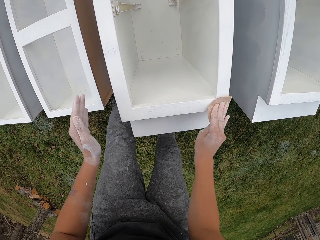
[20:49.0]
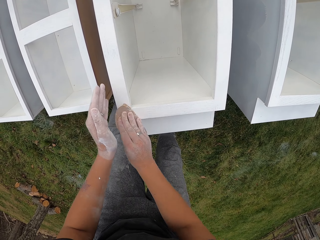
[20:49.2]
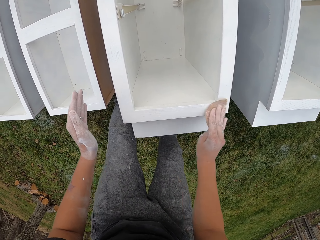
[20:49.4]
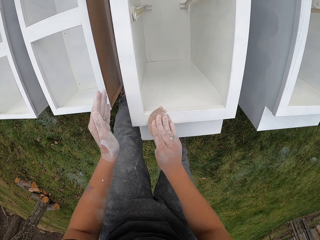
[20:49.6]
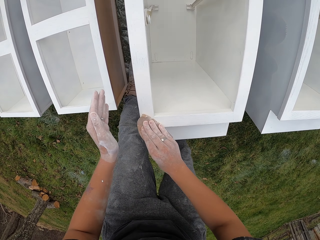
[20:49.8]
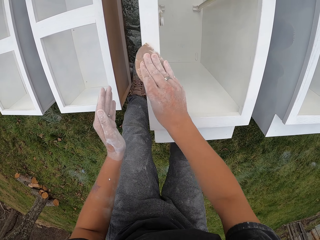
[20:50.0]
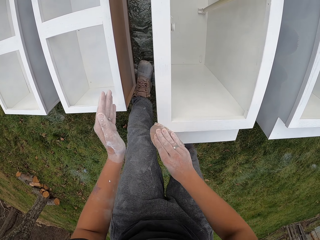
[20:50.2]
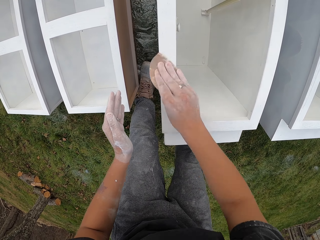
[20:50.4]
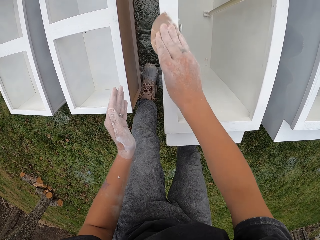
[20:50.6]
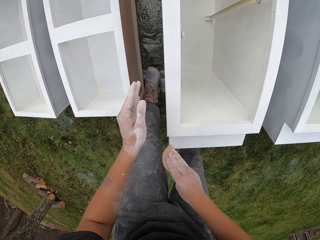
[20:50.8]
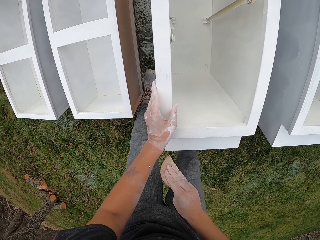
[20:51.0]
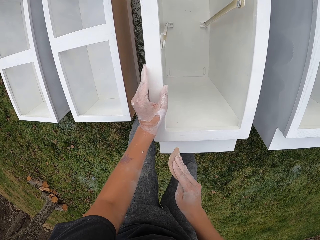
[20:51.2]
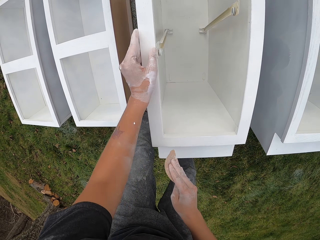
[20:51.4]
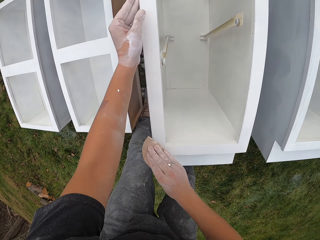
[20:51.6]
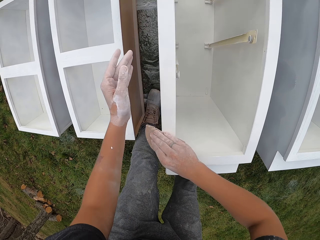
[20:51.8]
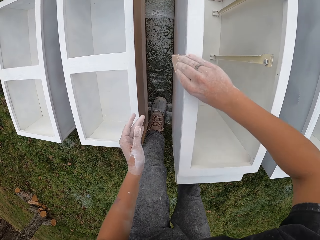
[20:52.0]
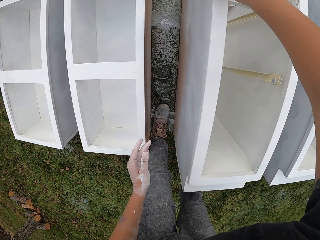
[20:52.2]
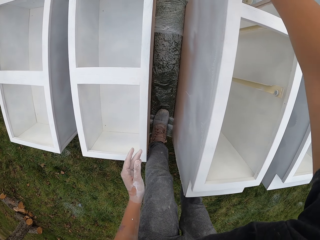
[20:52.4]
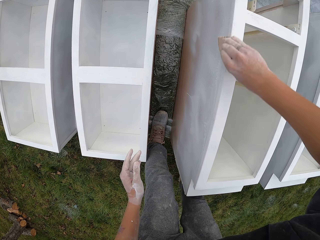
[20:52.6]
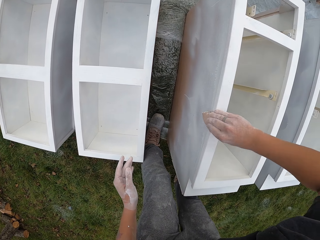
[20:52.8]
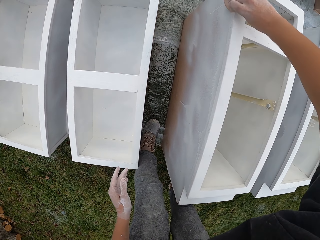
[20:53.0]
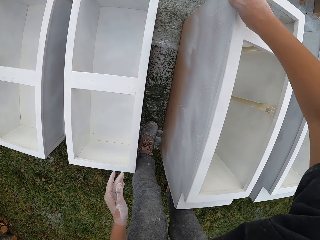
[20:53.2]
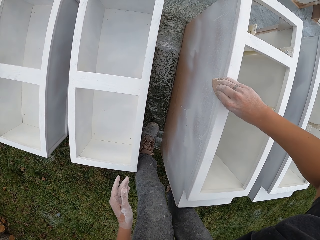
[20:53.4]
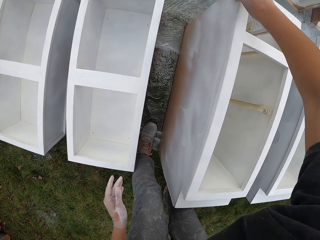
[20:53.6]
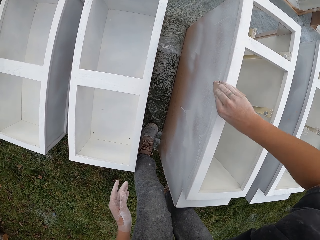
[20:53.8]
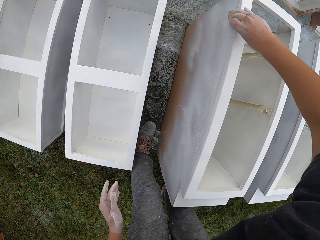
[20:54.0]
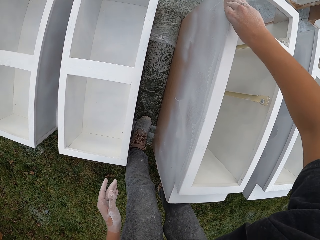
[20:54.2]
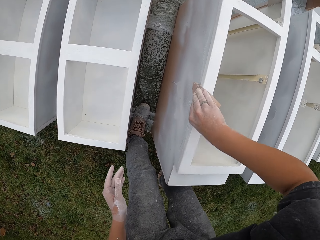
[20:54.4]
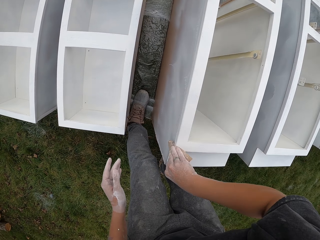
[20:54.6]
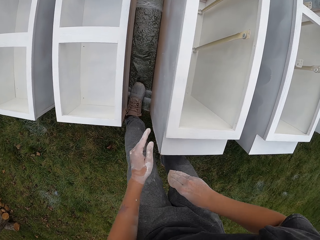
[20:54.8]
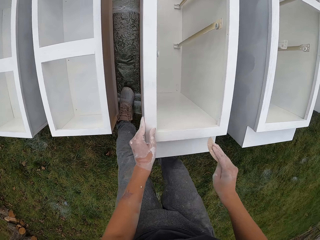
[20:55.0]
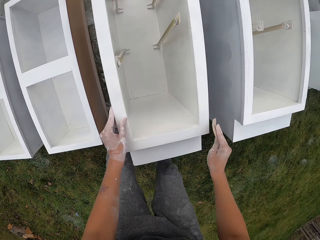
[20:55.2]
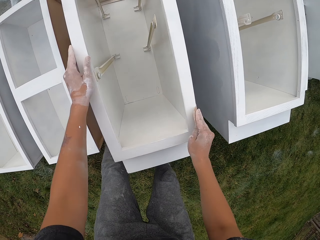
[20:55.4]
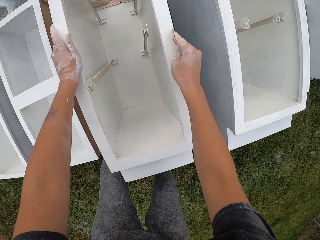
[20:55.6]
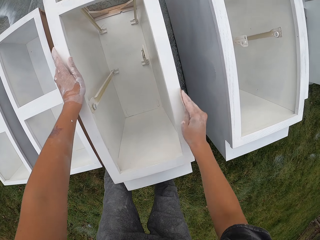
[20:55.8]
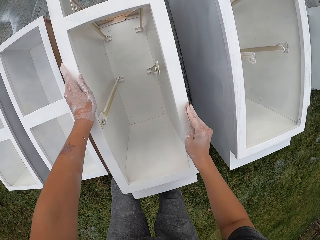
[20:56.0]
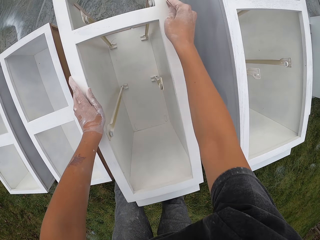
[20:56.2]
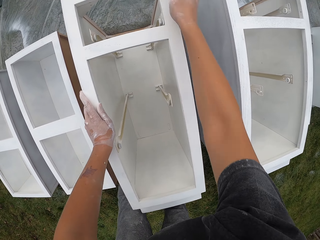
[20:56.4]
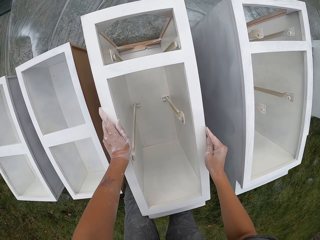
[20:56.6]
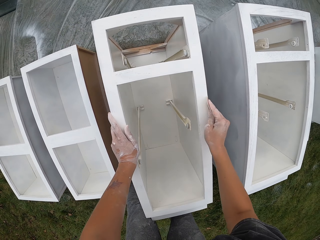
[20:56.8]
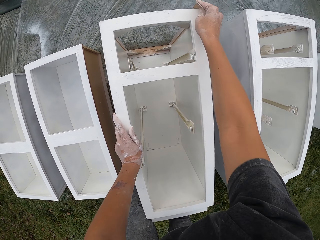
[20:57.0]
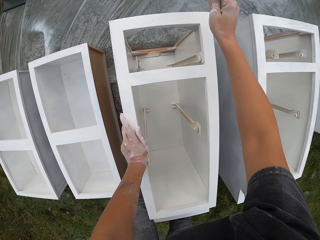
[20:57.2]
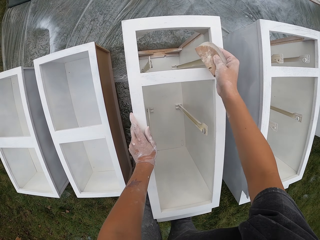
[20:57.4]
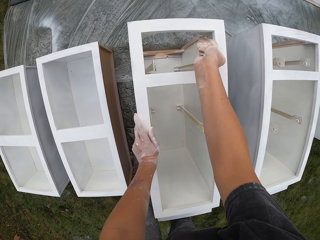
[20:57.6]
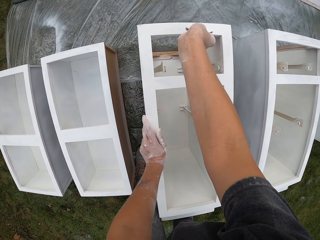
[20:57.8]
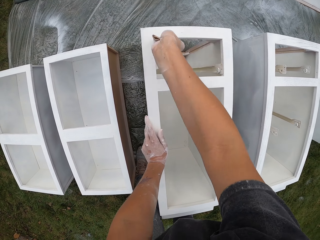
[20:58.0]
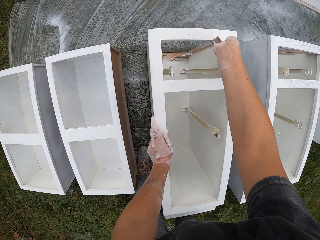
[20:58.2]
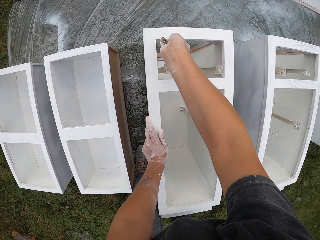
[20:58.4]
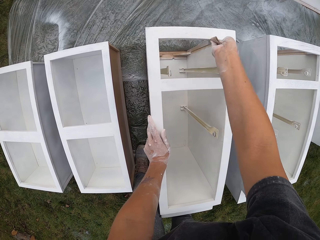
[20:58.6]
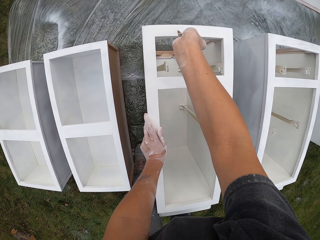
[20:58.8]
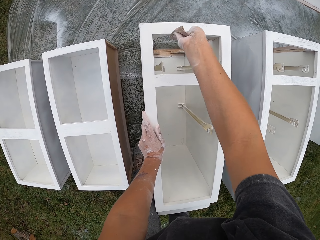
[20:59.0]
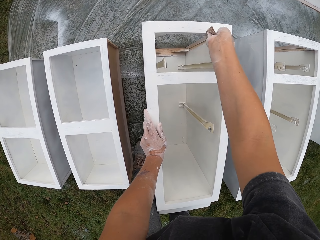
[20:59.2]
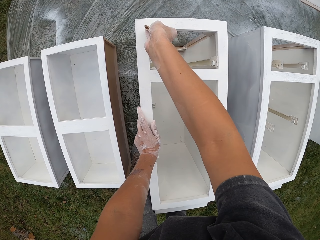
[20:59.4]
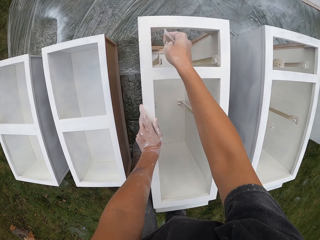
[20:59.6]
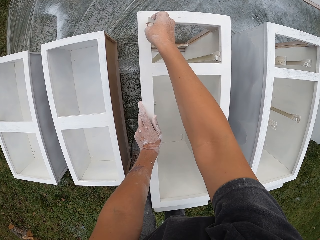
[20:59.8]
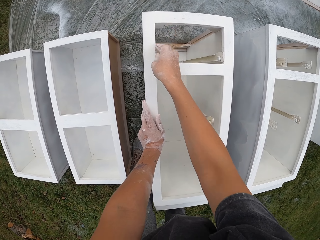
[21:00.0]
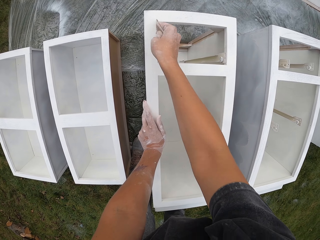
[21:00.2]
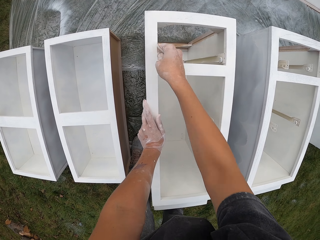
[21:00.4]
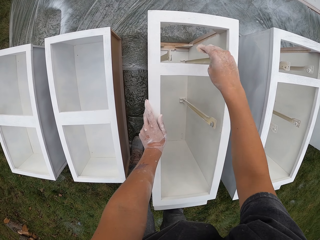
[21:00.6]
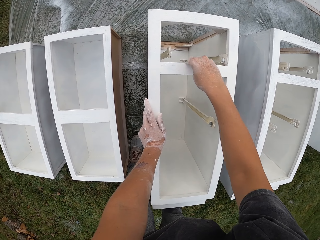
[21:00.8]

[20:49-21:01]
The camera wearer lifts the sandpaper. They smoothen the cupboard with the sandpaper.

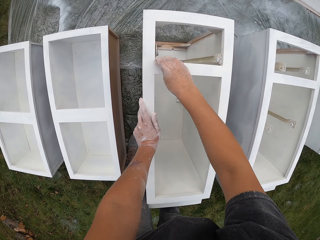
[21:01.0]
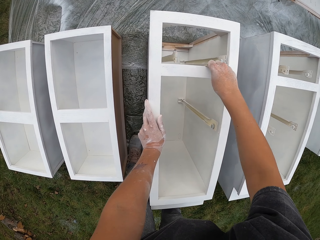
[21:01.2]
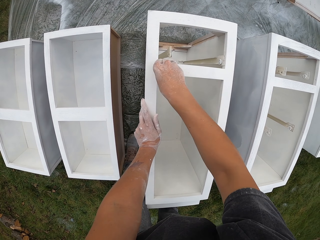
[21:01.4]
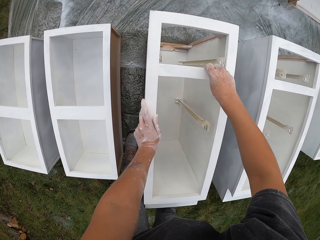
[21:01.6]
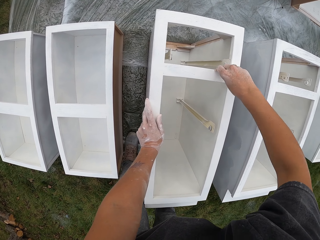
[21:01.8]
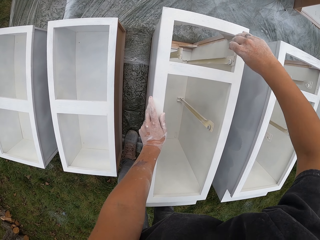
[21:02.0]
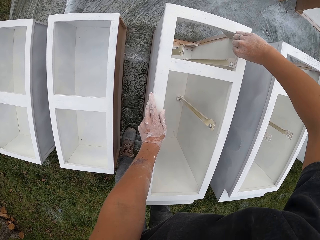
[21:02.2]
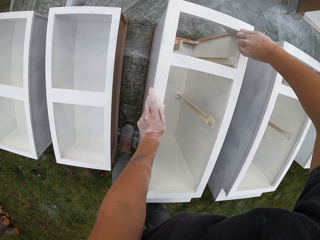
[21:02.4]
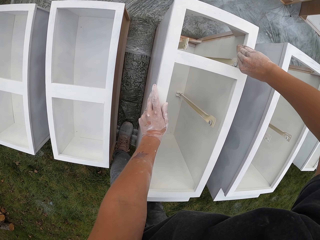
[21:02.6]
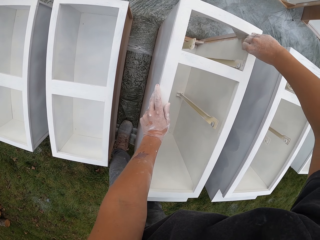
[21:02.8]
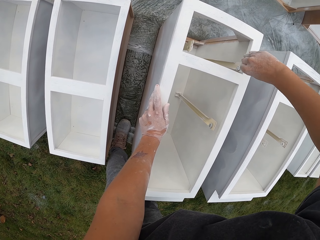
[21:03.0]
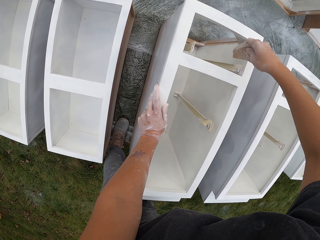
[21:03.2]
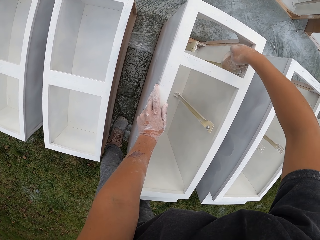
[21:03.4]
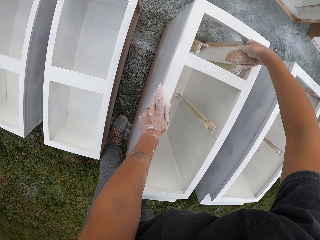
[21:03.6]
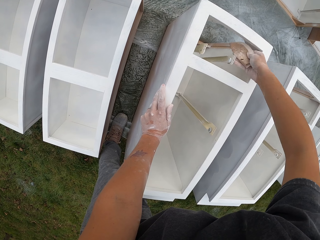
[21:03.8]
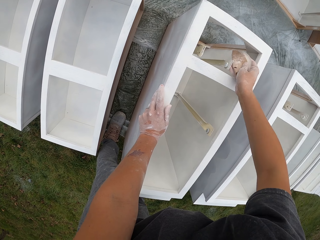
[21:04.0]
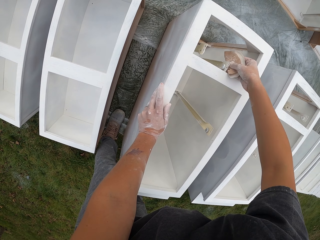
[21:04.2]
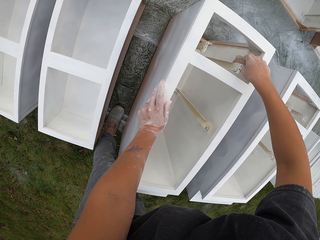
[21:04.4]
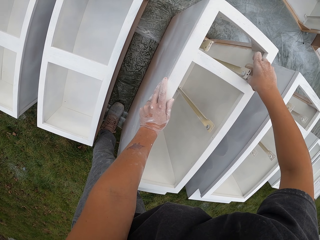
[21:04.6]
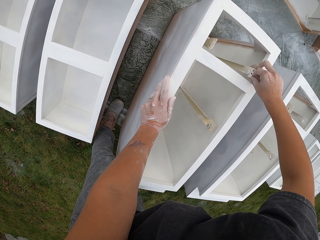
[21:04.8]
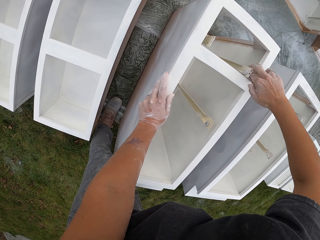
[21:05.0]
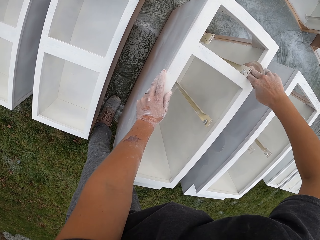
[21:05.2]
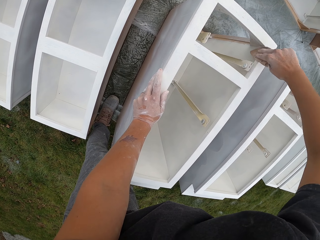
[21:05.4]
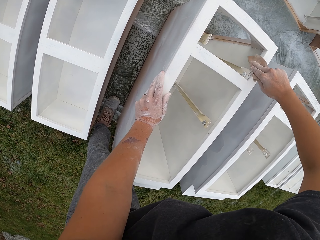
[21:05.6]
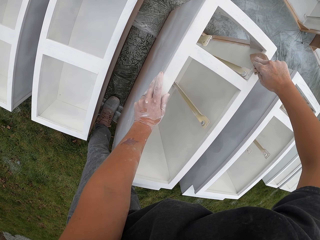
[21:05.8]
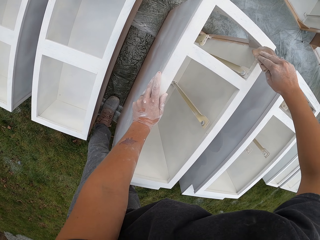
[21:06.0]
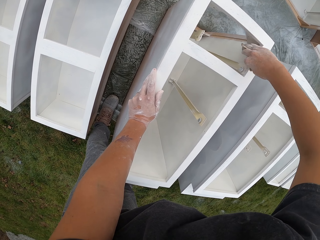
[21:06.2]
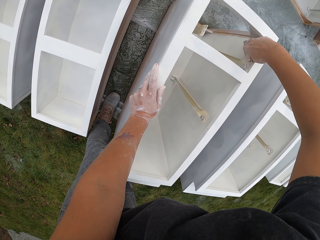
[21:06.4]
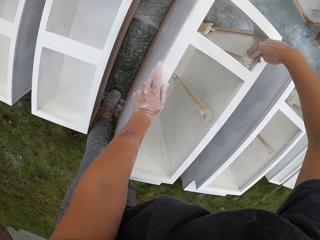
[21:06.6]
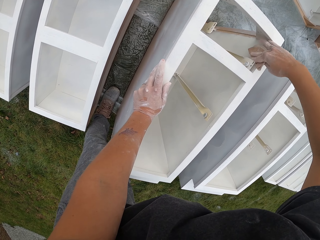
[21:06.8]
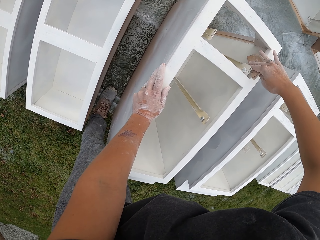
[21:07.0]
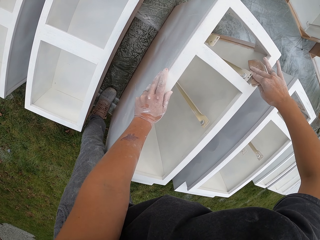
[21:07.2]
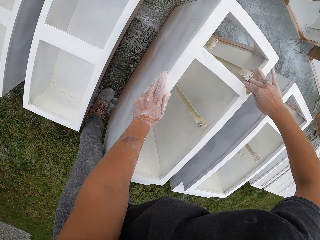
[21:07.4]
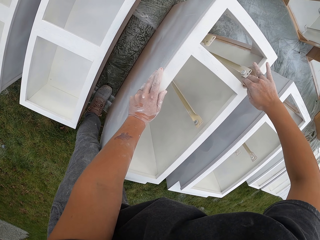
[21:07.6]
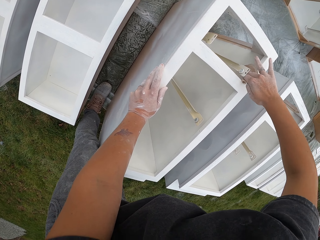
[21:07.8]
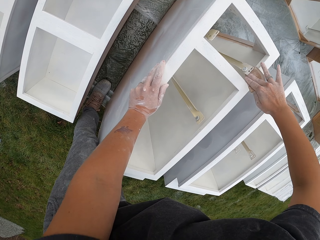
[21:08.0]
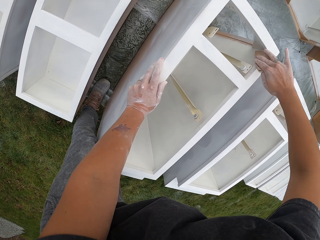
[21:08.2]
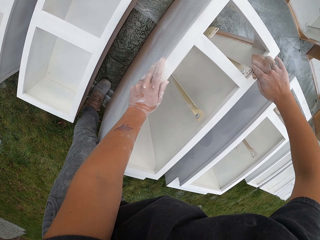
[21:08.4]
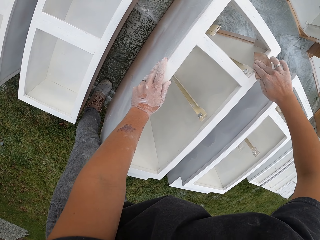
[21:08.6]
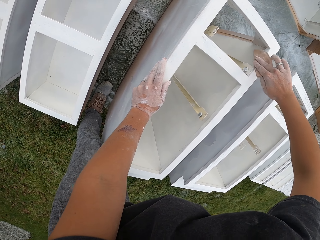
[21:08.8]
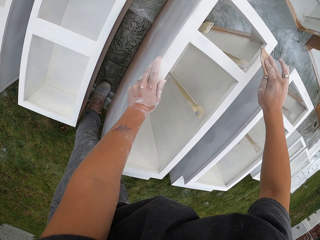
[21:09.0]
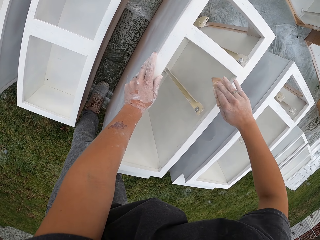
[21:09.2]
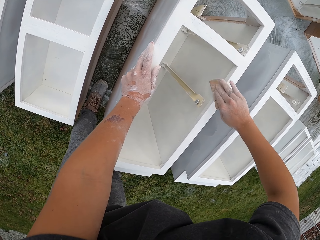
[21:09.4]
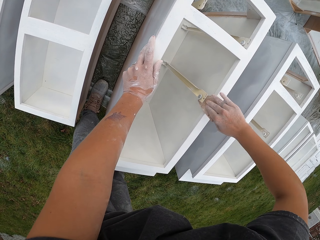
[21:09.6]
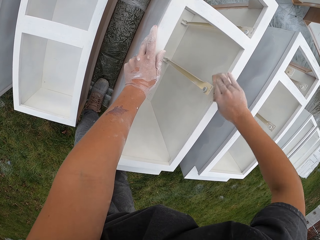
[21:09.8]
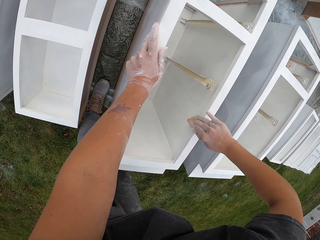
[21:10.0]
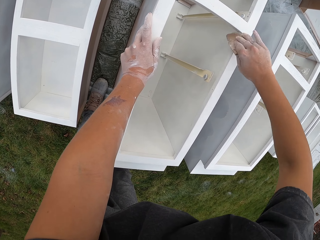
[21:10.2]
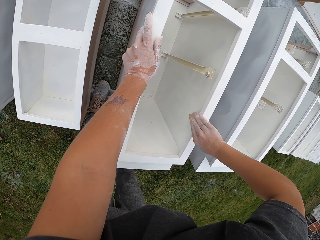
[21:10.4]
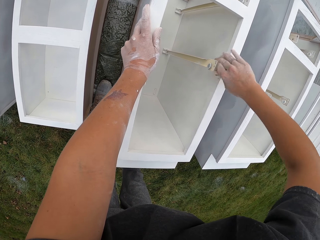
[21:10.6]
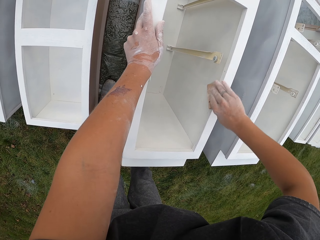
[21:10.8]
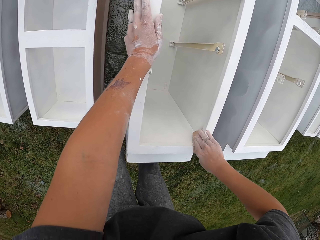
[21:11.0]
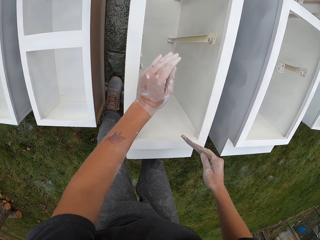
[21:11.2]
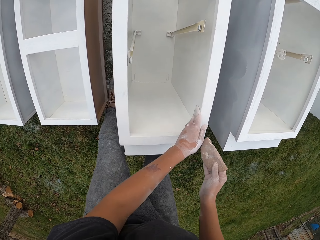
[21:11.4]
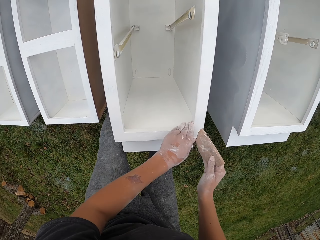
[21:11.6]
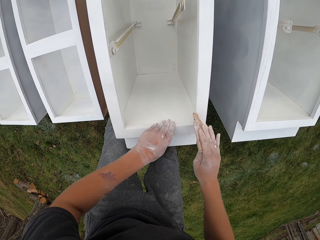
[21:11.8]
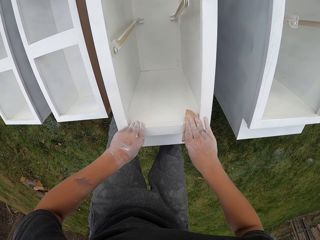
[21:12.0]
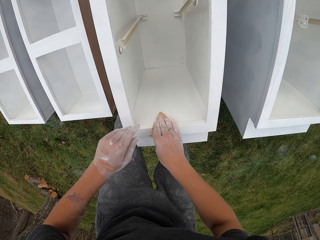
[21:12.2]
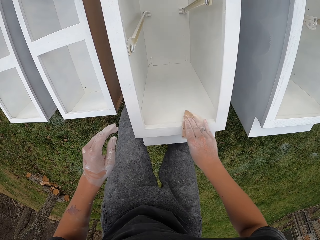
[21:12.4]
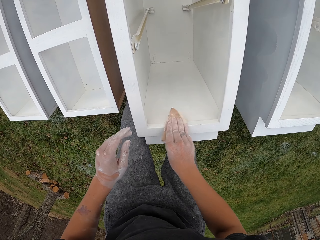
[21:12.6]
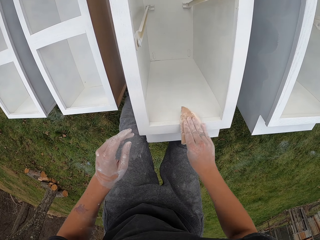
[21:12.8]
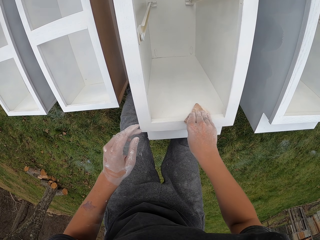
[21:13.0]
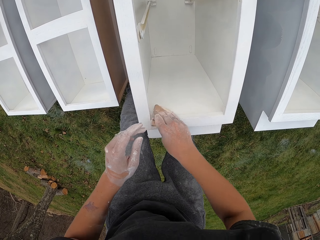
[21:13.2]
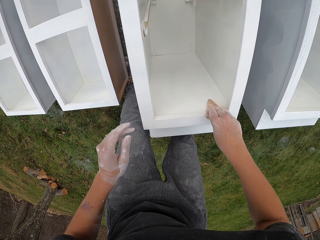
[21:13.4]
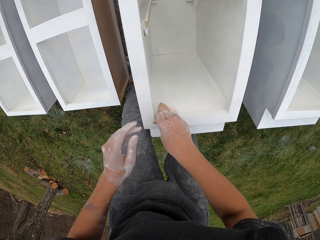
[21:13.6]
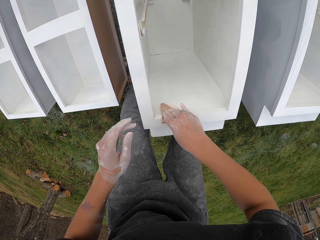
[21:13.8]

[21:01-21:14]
The camera wearer touches the cupboard with the left hand. They wipe the drawer. They smoothen the cupboard with a sandpaper.
